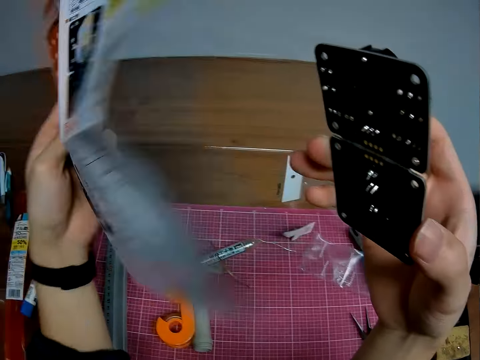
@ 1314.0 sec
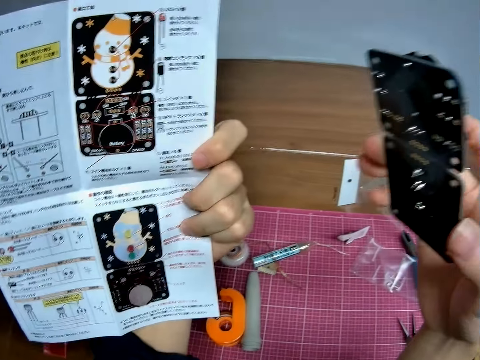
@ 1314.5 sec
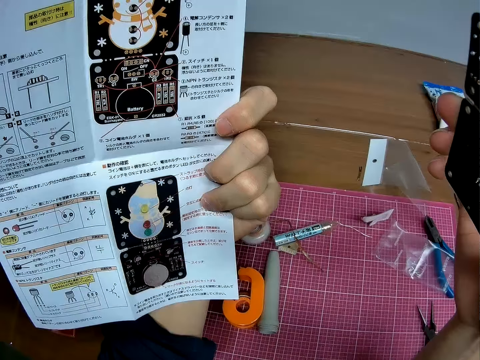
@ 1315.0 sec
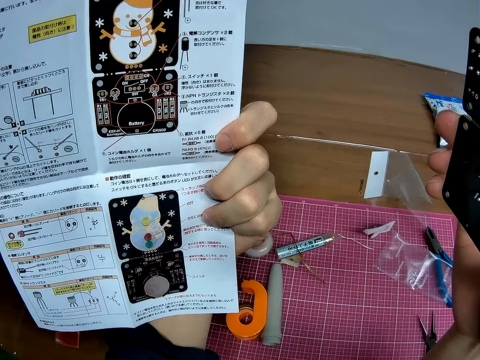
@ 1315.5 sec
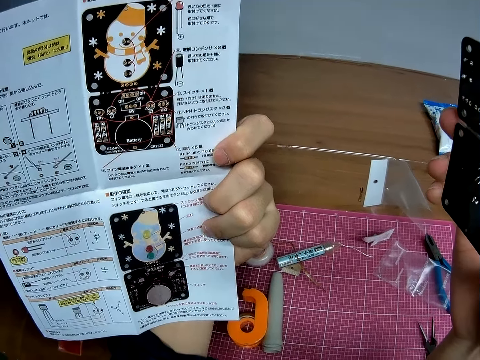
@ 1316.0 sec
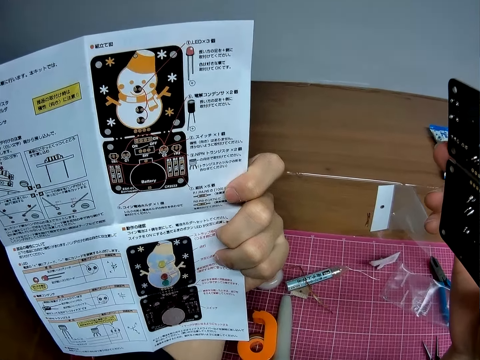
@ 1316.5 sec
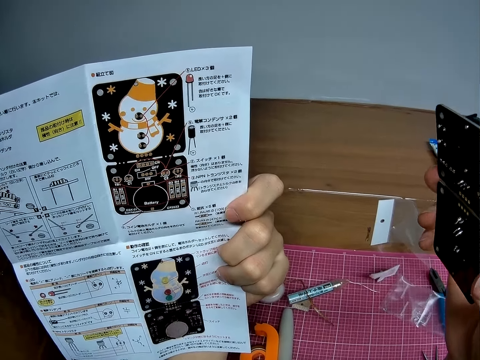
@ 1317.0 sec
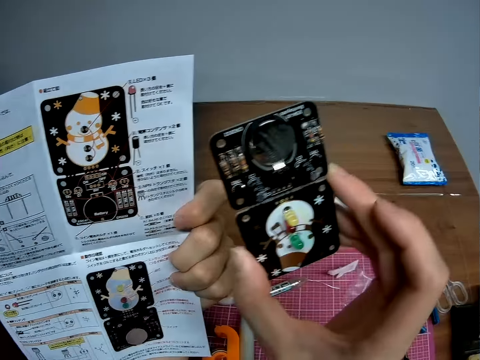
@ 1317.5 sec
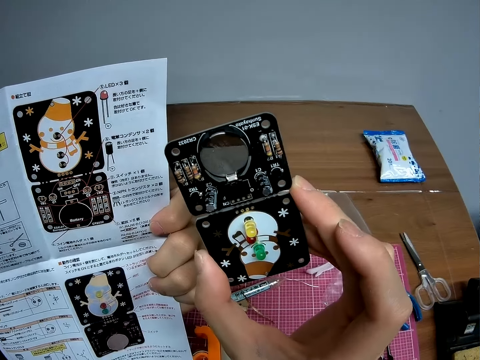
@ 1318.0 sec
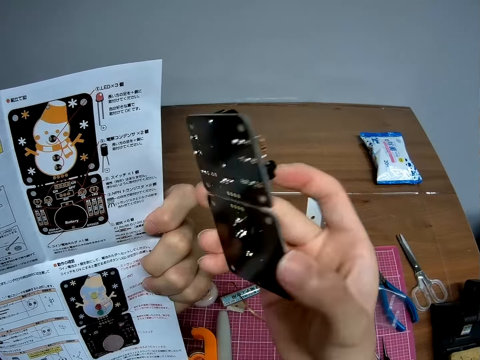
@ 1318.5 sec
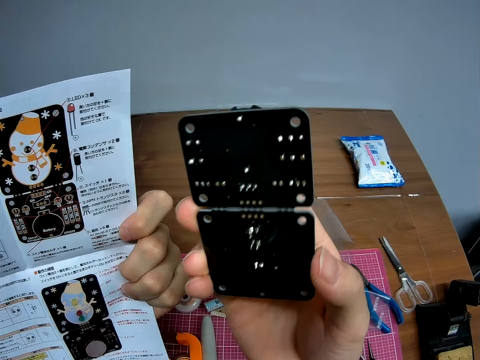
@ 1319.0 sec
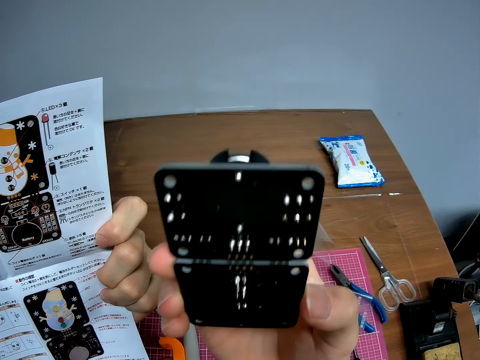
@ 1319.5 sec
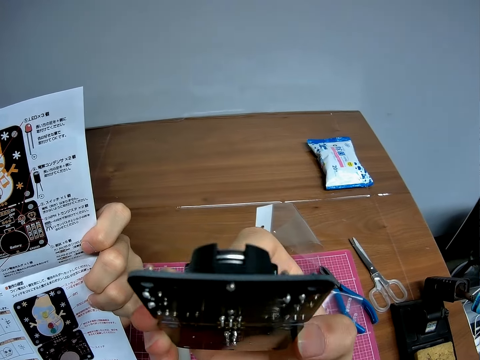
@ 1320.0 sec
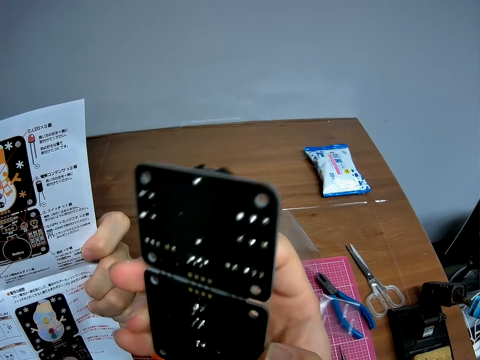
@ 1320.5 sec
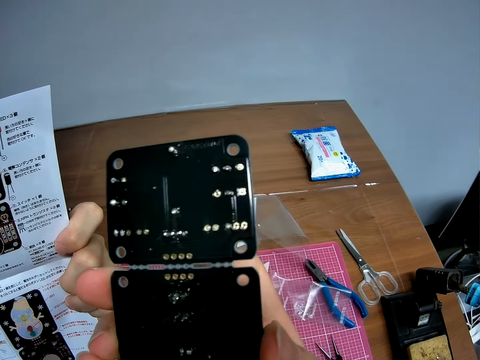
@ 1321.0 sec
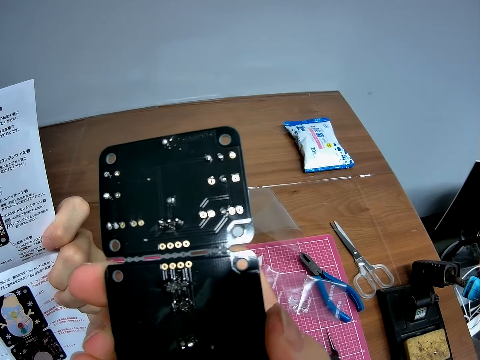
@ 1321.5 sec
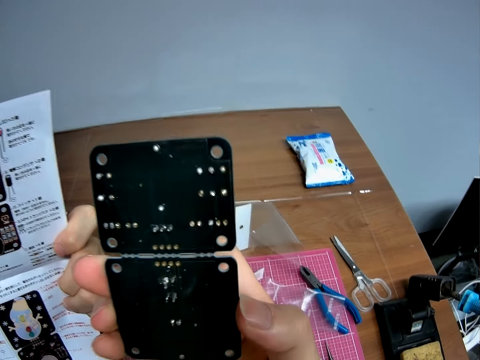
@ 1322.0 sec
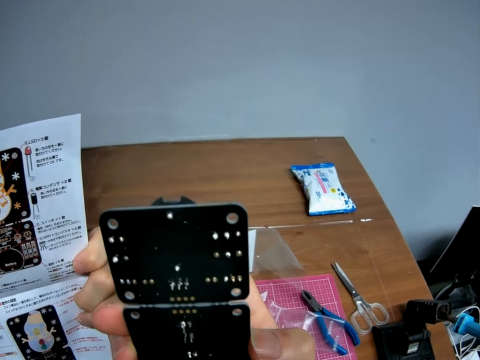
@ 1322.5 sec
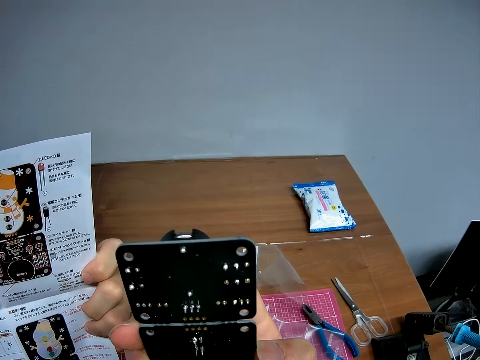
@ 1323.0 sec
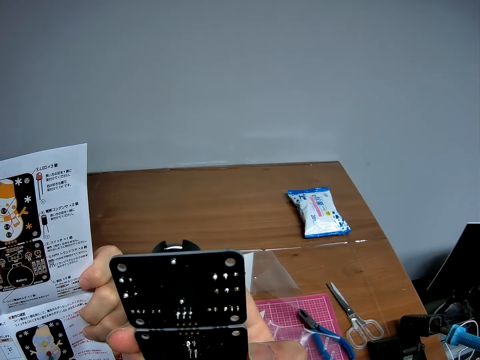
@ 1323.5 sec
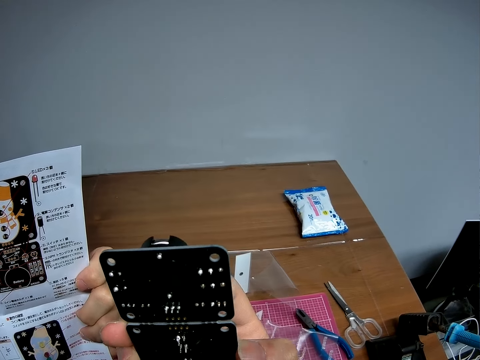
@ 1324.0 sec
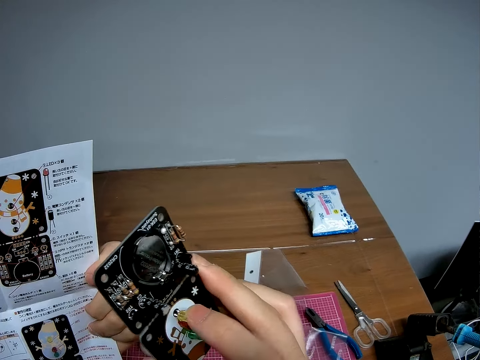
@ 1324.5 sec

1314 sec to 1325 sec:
The camera wearer flips the paper. They read the instruction paper. They look at the stereo board.

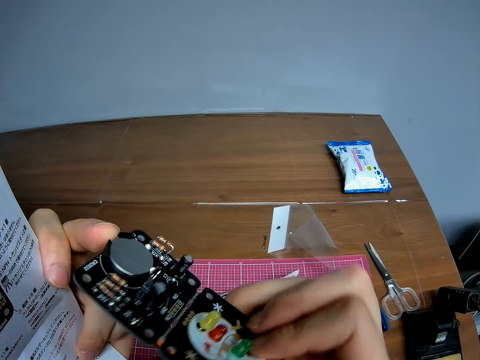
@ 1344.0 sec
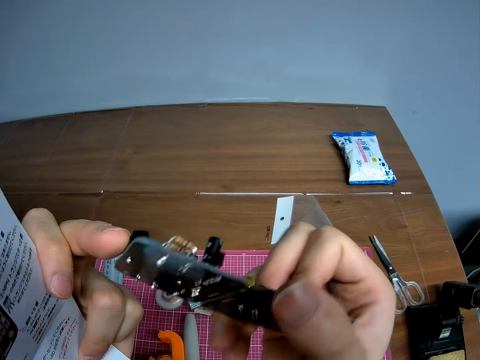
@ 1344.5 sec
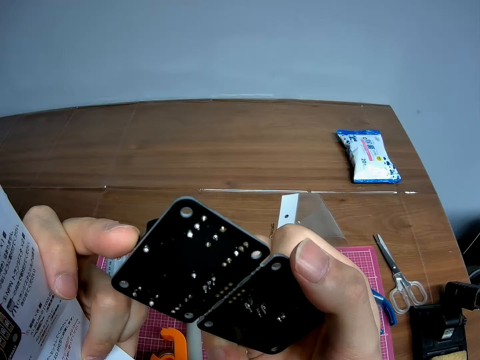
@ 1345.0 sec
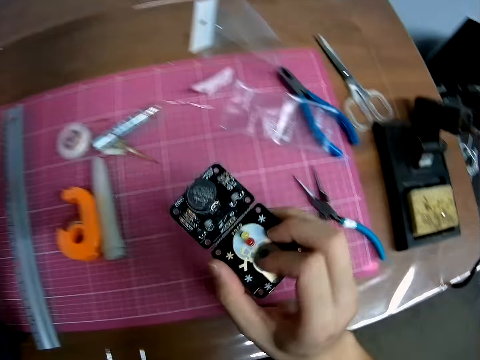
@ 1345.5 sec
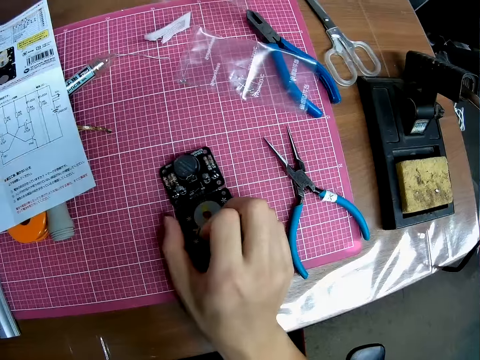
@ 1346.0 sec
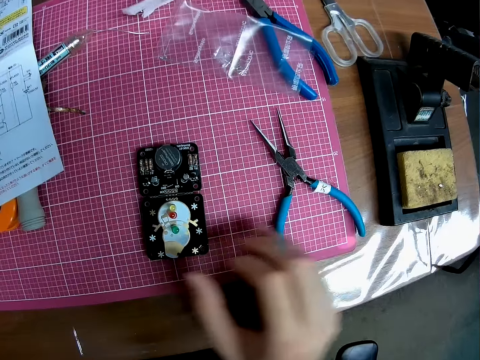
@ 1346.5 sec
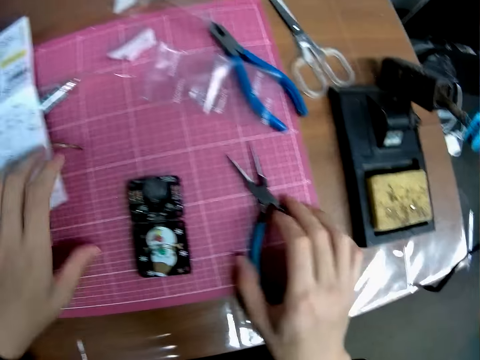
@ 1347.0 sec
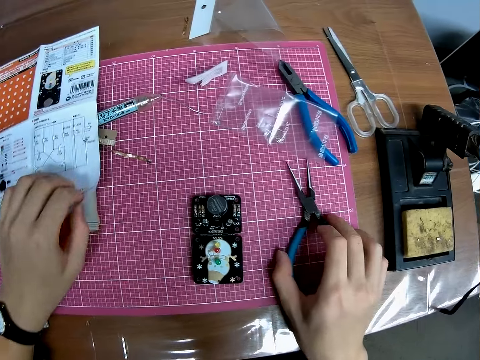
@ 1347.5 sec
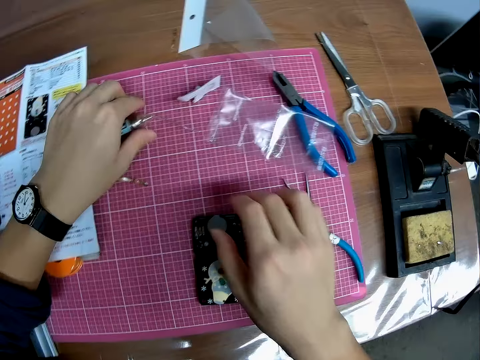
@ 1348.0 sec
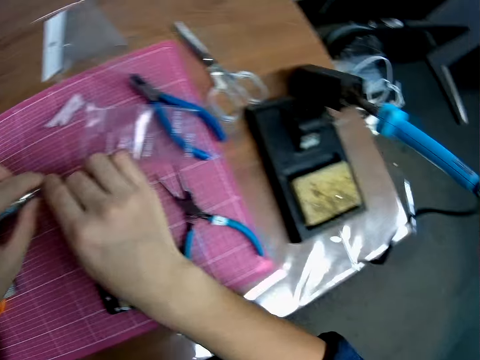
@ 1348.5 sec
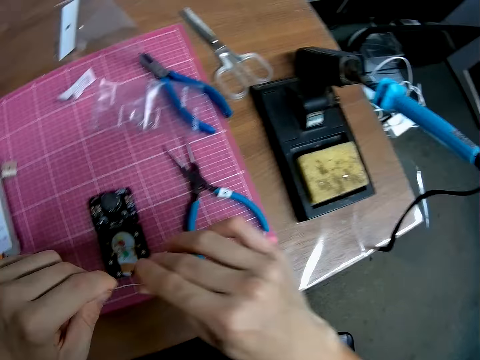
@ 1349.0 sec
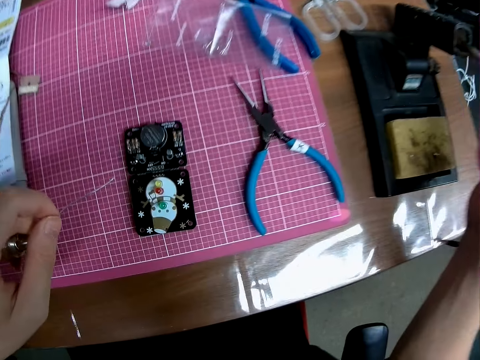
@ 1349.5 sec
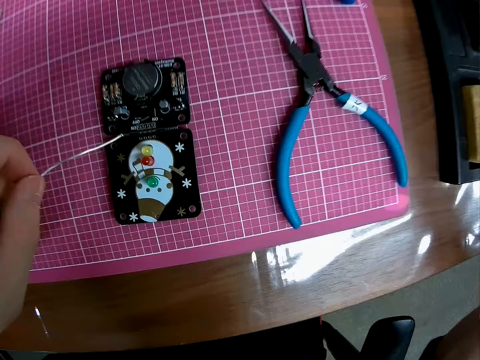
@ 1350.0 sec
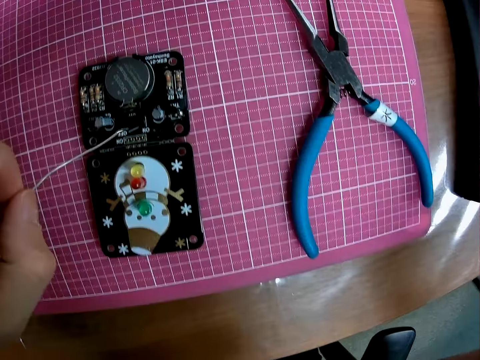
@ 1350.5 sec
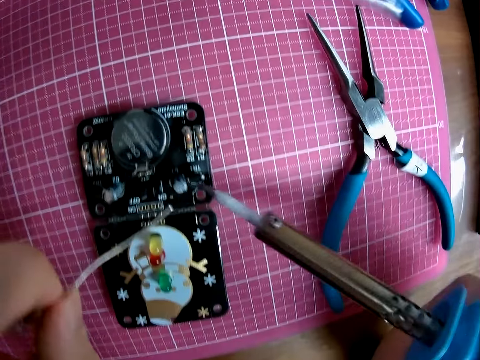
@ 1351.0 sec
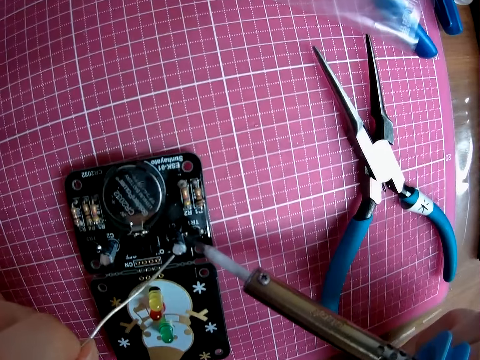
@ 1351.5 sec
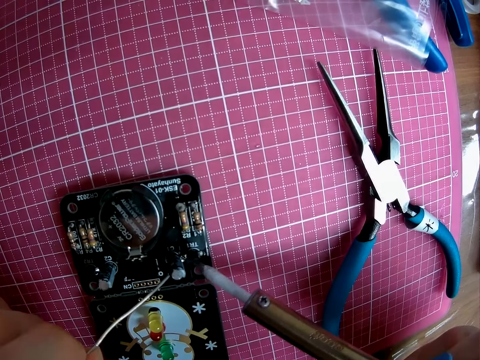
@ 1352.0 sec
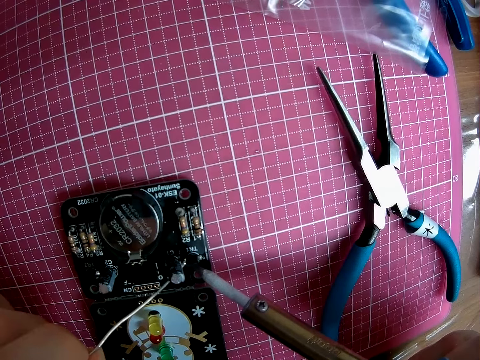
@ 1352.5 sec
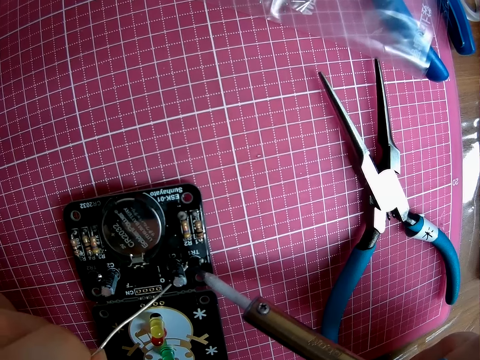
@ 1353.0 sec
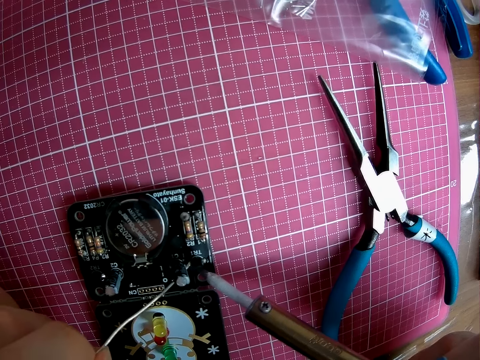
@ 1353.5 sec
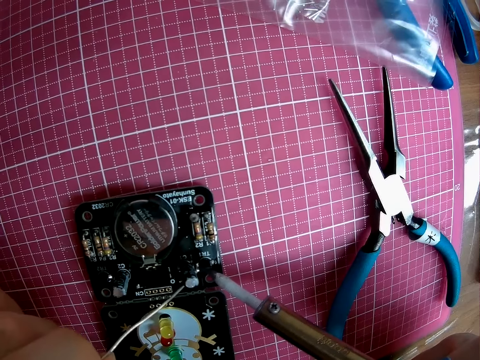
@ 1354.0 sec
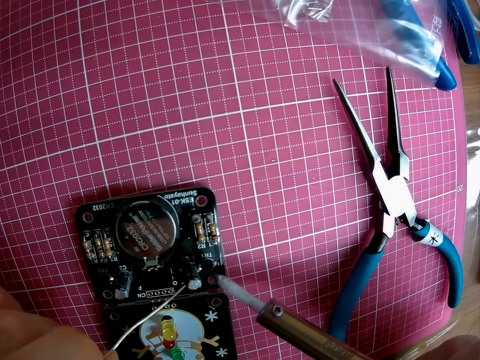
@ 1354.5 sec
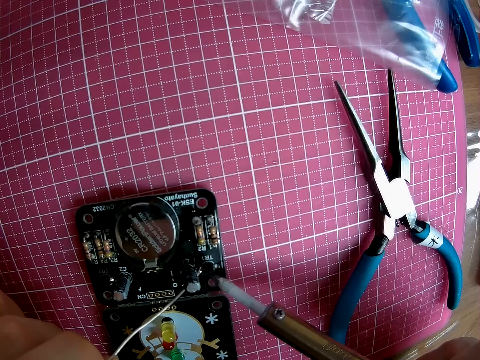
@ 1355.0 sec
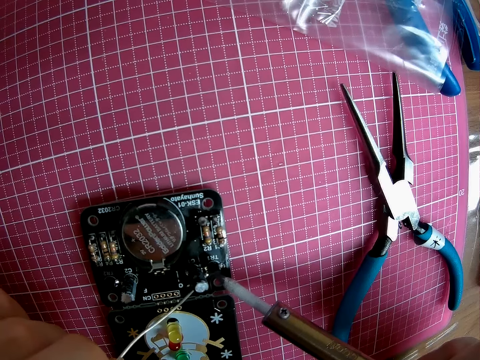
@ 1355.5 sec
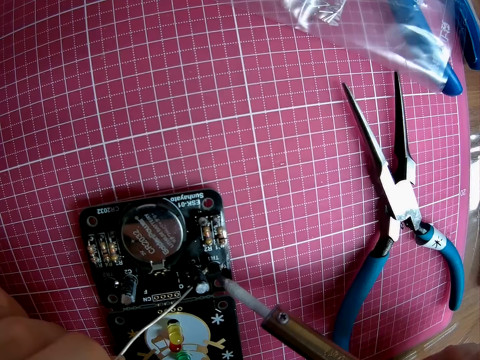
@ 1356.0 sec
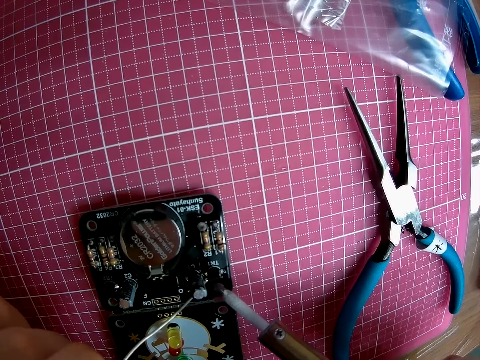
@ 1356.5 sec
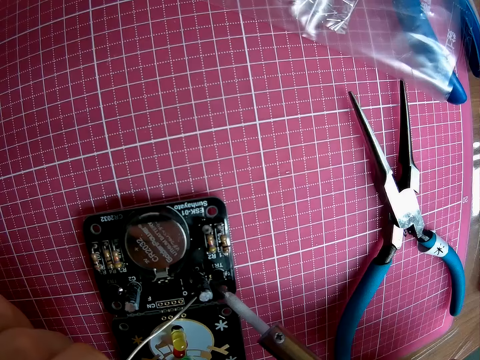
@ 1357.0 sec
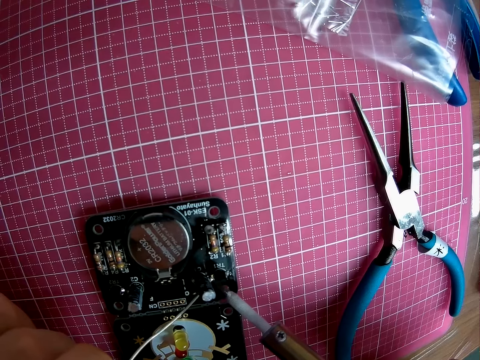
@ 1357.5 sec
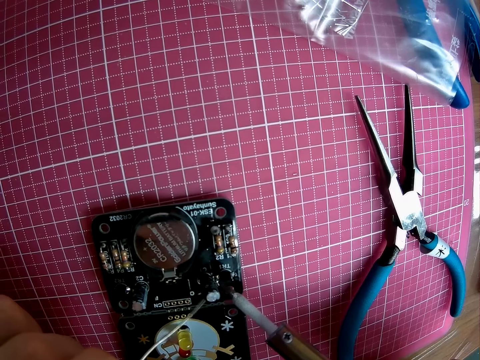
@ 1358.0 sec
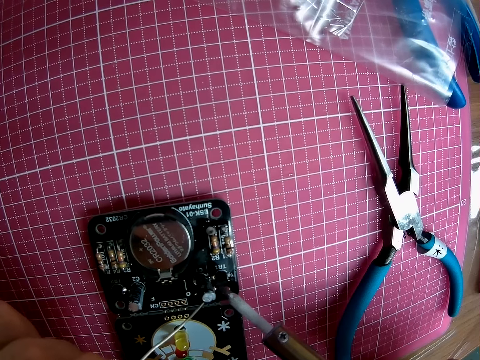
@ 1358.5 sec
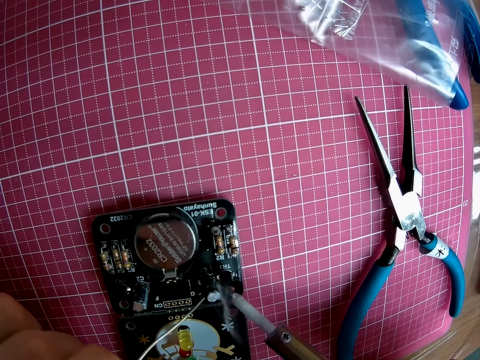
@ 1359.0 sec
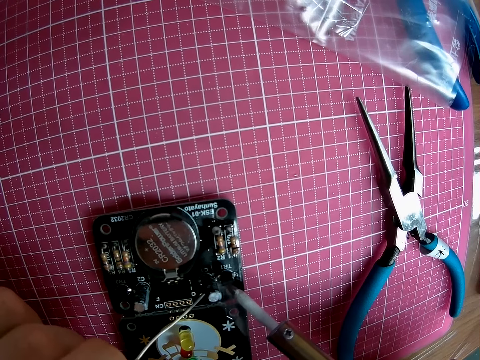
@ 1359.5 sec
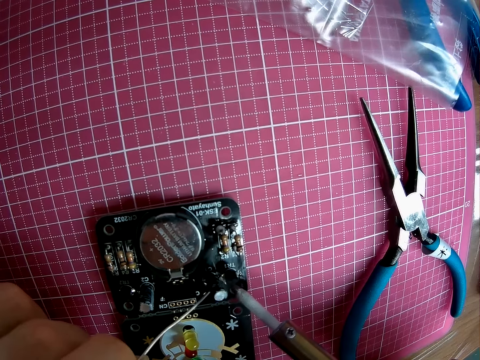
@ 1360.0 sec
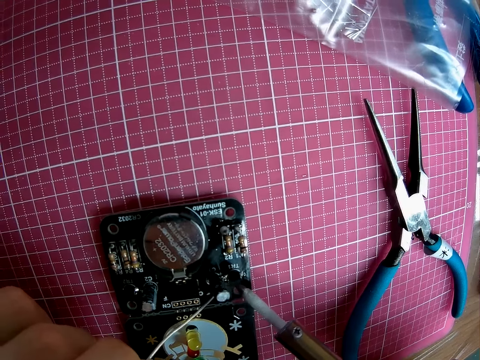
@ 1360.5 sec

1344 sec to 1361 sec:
The camera wearer drops the circuit board on the table. They pick something. They pick the soldering iron machine. They melt the lead on the circuit board with the soldering iron.
